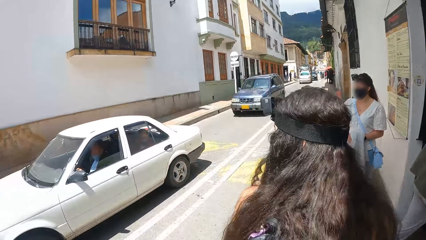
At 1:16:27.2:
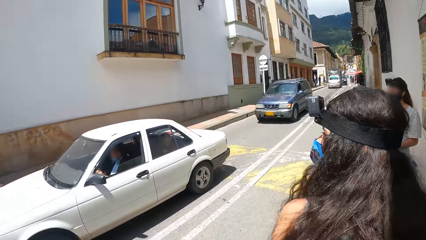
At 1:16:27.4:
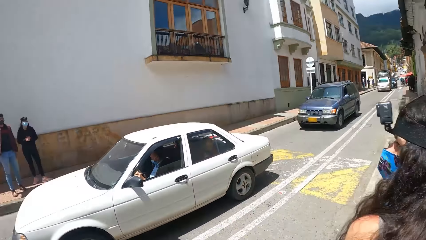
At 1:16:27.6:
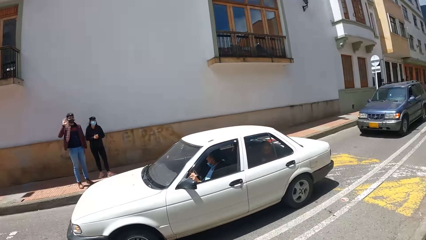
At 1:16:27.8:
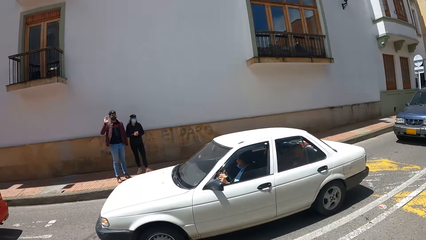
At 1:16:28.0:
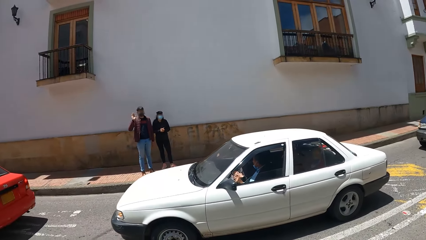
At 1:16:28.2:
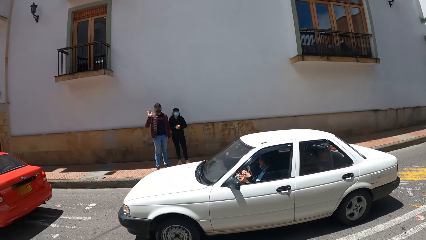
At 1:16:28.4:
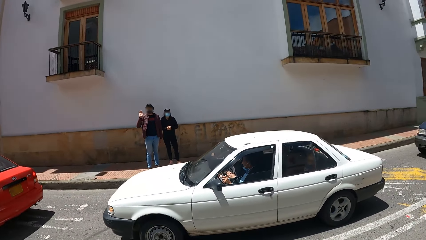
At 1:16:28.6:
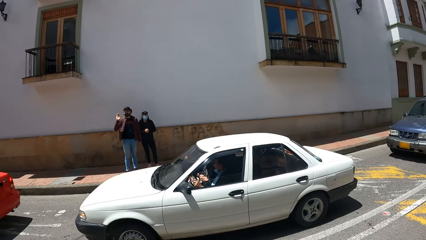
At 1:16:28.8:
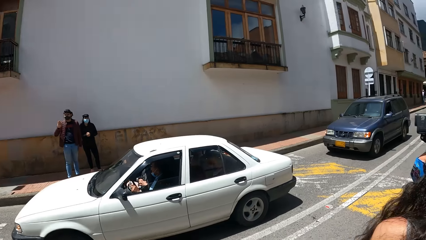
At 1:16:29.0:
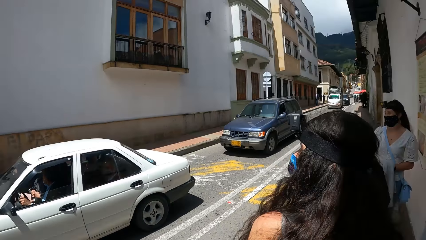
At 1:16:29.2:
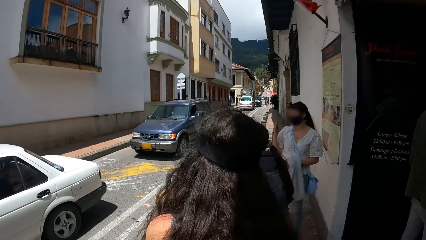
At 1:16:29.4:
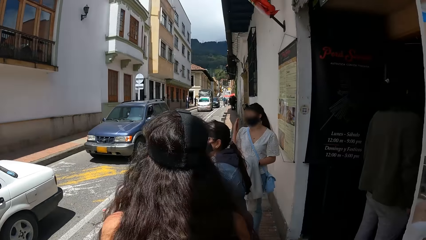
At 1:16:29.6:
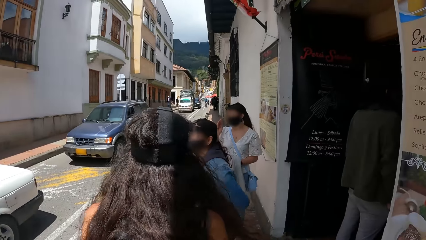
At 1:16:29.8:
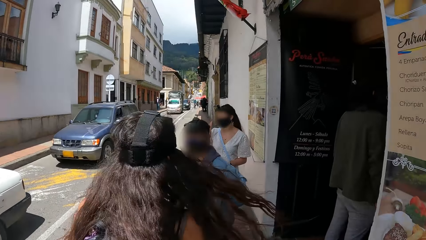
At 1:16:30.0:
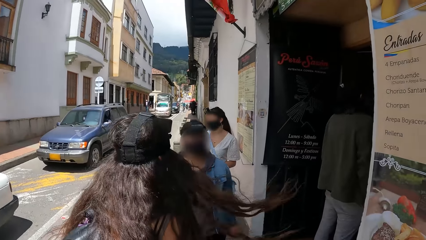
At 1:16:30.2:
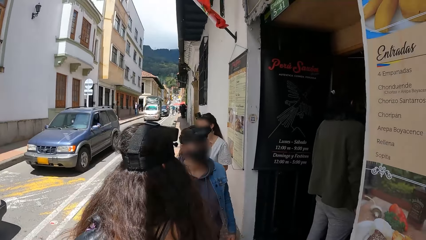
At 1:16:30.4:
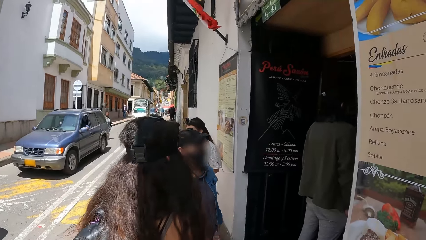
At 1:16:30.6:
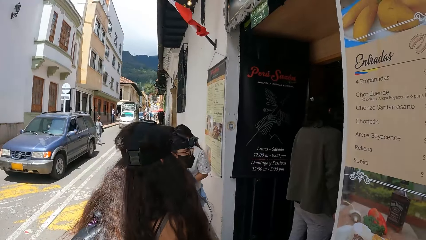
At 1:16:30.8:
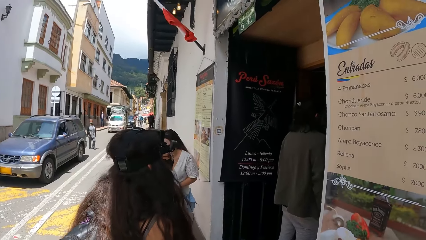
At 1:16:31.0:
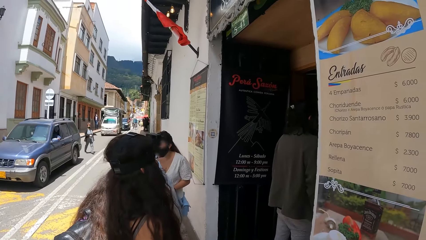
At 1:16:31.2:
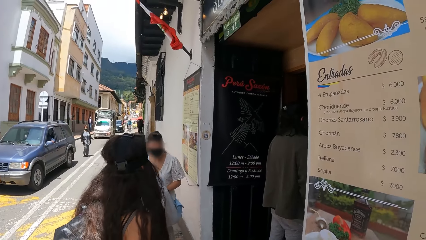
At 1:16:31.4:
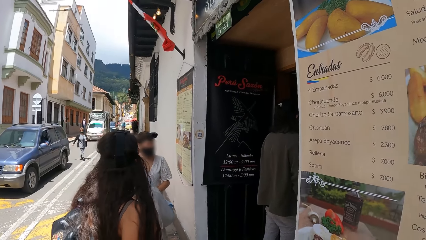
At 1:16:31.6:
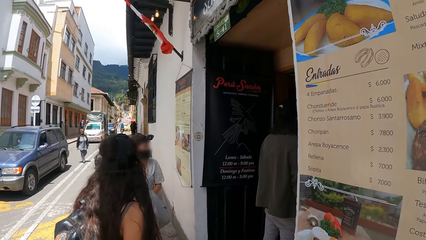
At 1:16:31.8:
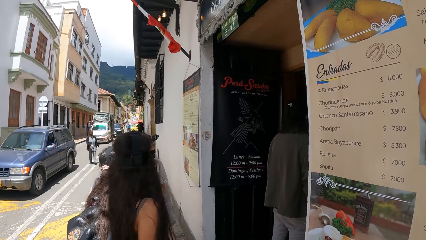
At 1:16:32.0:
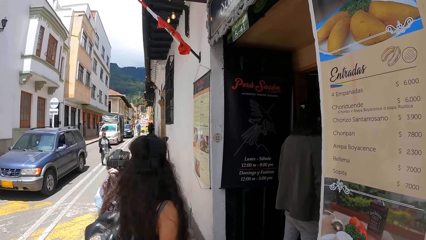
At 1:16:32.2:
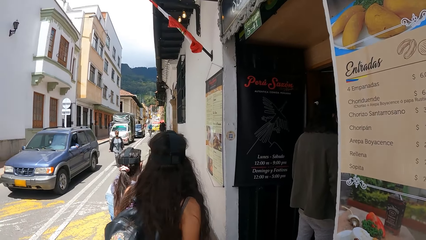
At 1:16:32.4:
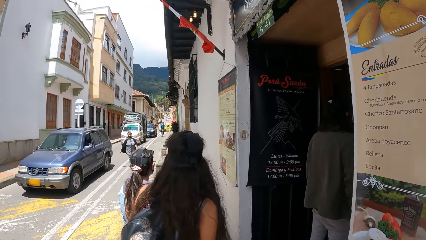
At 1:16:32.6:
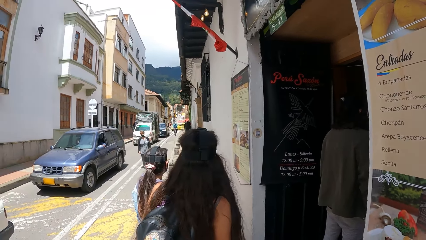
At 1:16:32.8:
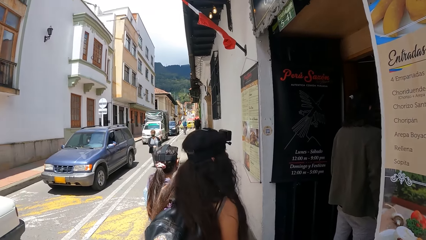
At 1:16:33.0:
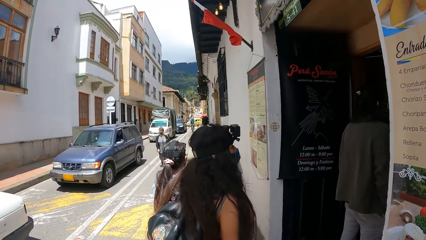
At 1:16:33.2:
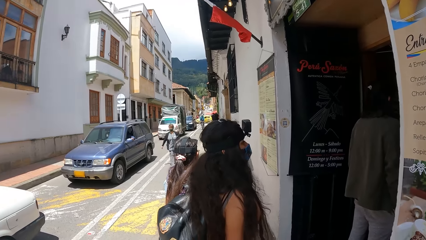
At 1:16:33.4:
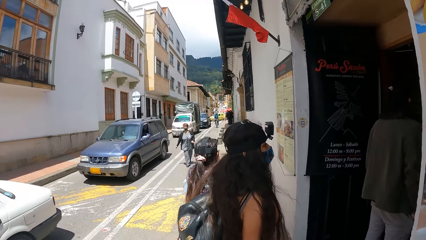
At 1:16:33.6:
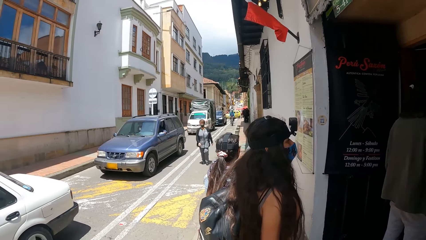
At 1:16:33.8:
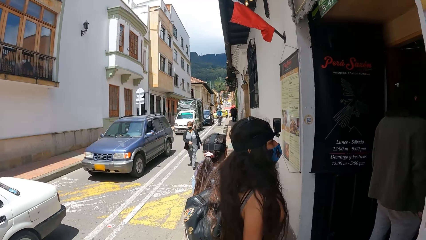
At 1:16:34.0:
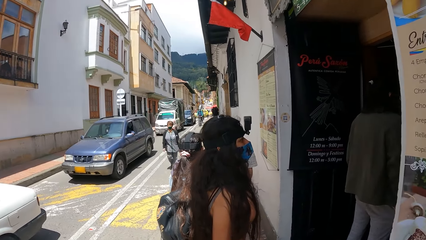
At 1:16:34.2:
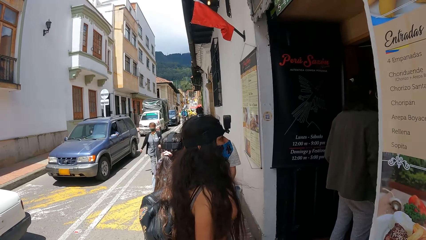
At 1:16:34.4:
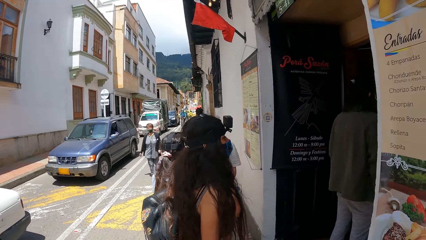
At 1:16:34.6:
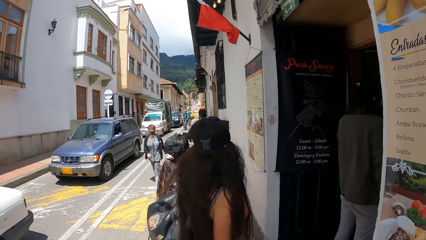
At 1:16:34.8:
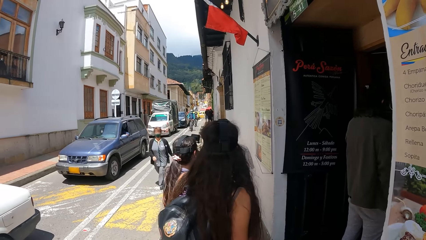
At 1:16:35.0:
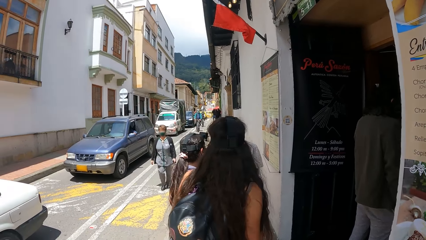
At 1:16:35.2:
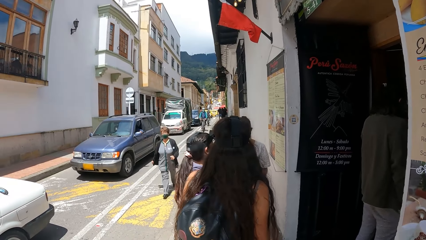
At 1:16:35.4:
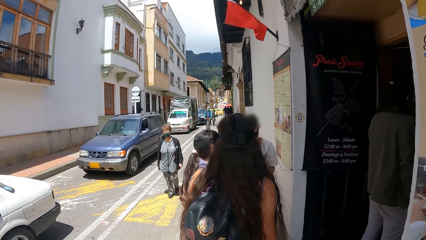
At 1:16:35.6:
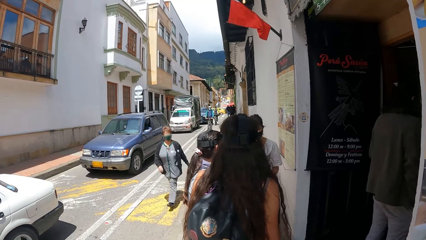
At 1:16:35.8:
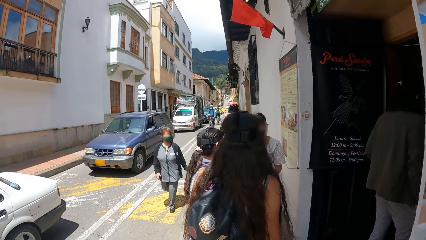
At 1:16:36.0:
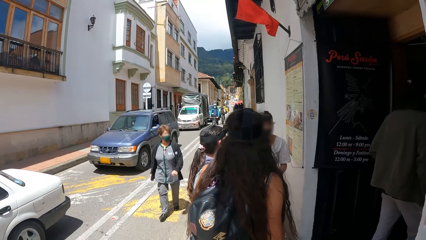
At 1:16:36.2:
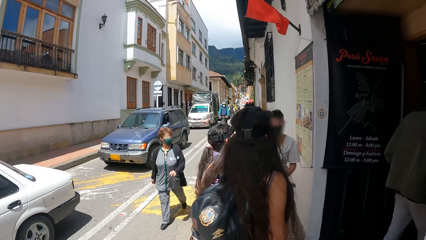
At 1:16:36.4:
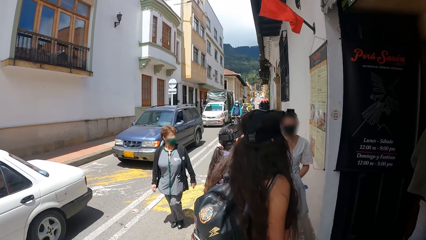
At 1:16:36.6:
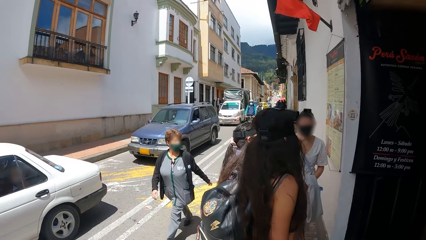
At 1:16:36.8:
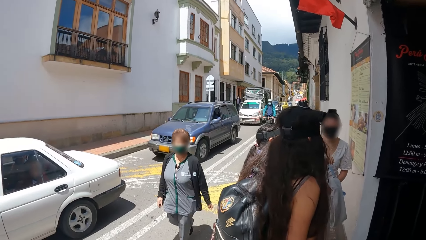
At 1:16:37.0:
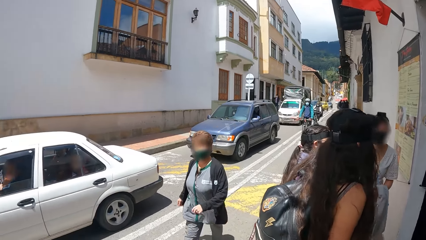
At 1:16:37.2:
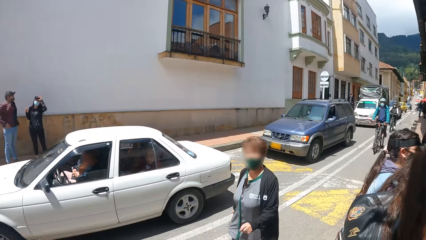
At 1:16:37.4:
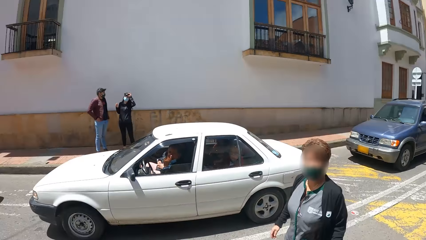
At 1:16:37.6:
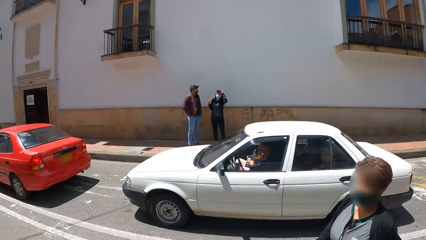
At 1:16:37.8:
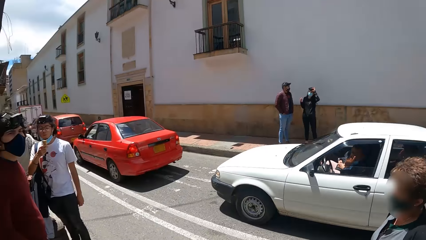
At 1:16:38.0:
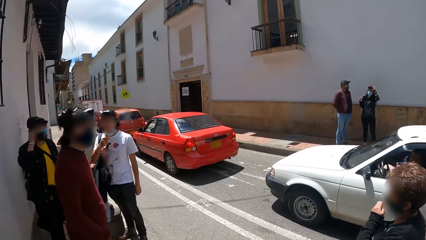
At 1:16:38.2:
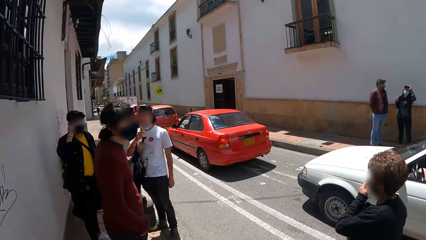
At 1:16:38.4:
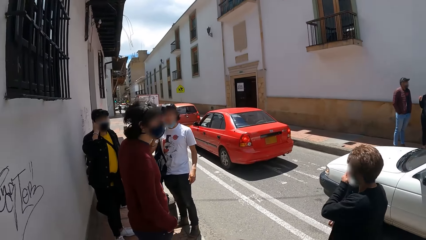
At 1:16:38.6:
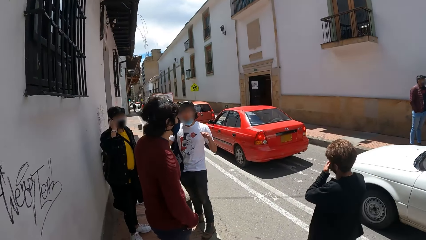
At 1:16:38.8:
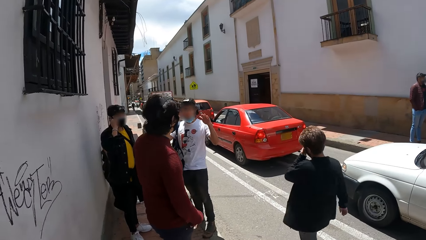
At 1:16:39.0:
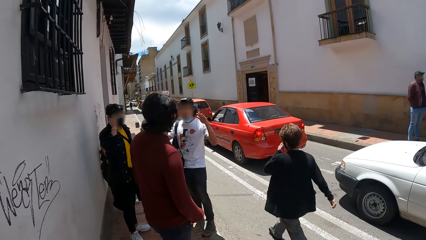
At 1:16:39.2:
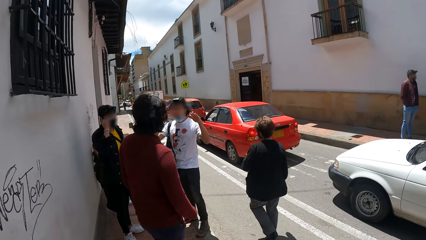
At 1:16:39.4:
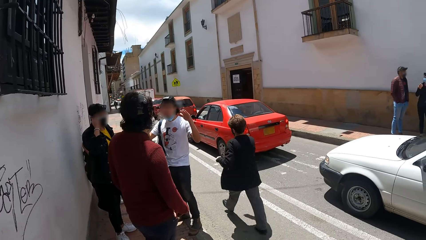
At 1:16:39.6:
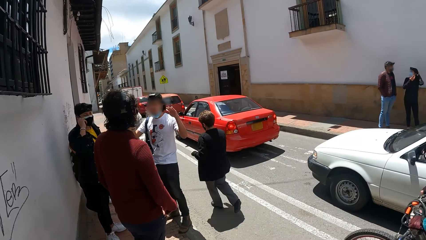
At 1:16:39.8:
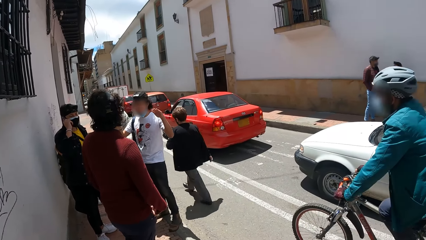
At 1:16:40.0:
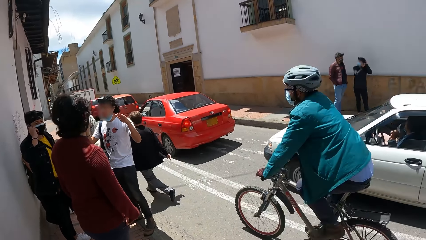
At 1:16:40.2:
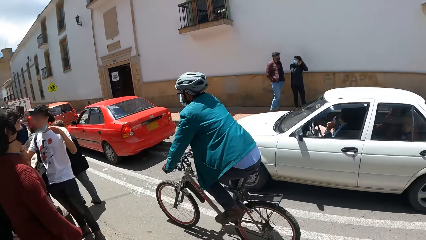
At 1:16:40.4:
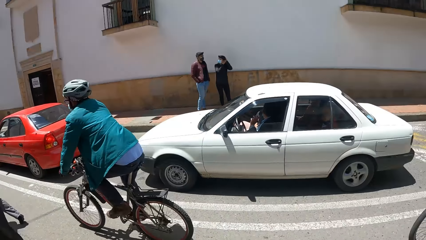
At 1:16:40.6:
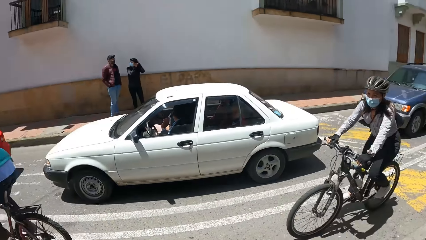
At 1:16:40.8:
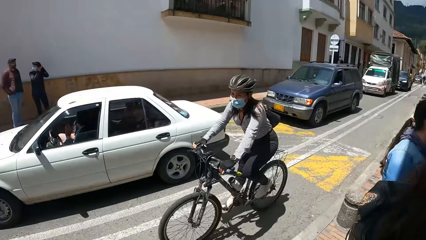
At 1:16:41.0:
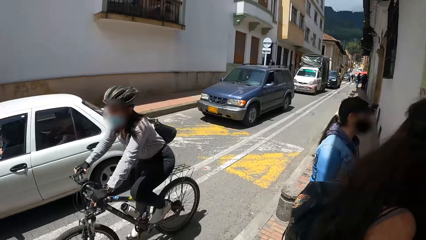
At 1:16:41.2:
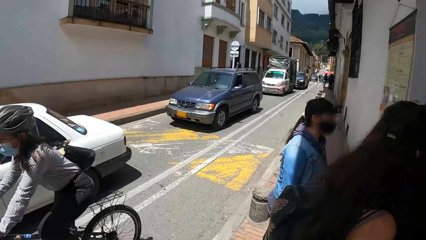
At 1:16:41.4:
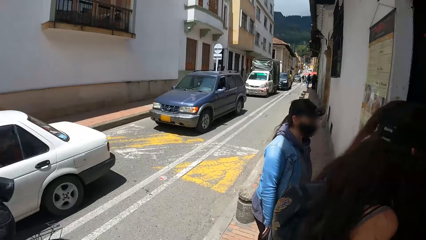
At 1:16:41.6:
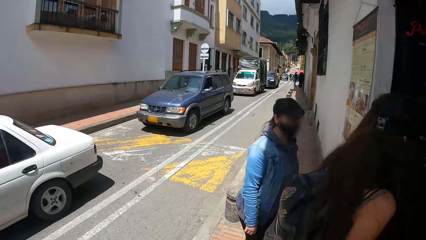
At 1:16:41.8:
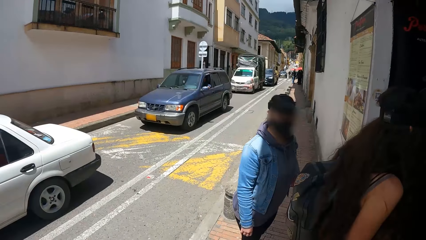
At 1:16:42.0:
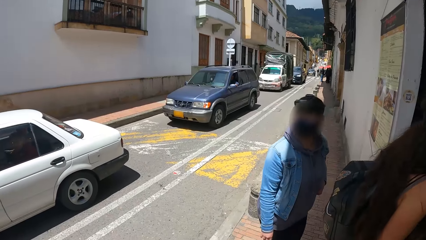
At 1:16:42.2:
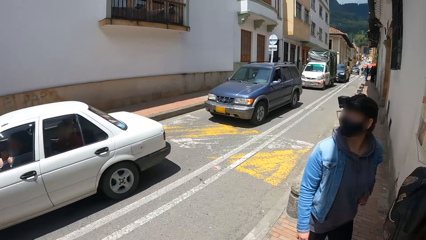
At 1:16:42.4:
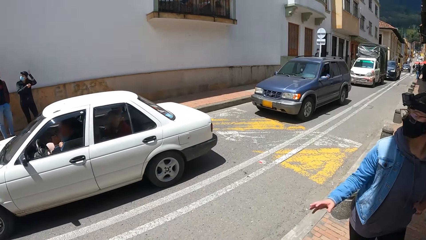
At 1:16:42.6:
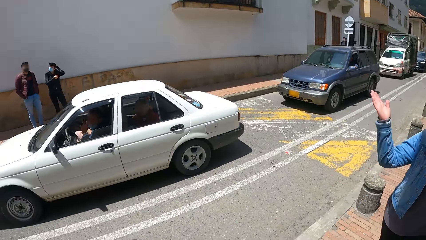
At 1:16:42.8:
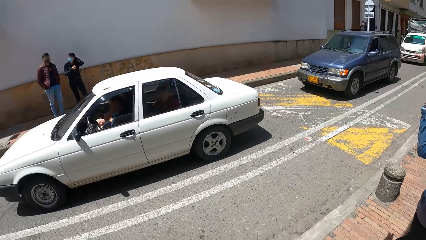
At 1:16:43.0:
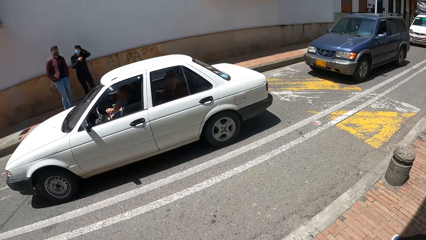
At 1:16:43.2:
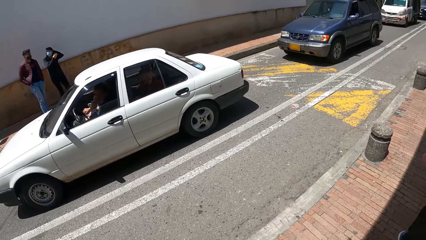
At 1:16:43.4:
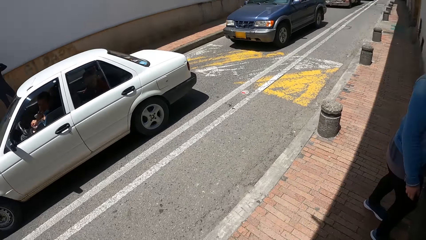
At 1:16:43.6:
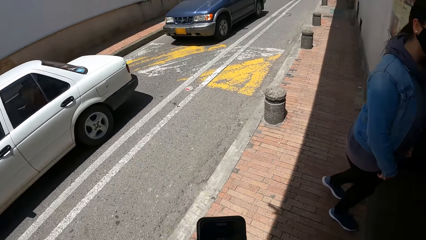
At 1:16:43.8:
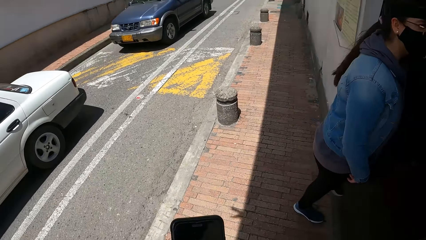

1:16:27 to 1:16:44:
The camera wearer looks at the cars on the road. A man waves his right hand at the camera wearer, a woman, a second woman, and a third woman. The first woman touches the nose mask on her face with her right hand. A fourth woman adjusts a camera on her forehead with her left hand. Another man points his left hand at the camera wearer. A third man holds a mobile phone to his ear with his right hand. A fourth man interacts with a fifth man. The second woman interacts with the first man. The fourth woman adjusts the camera strap on her head with her left hand.
